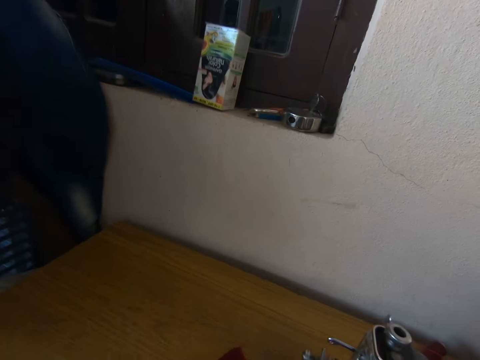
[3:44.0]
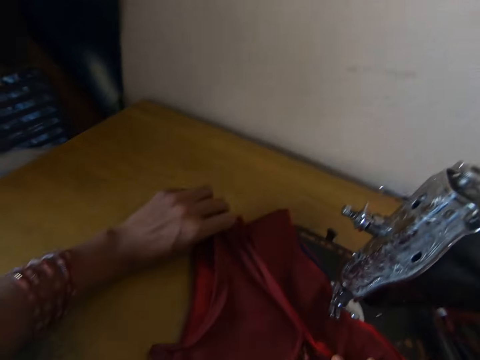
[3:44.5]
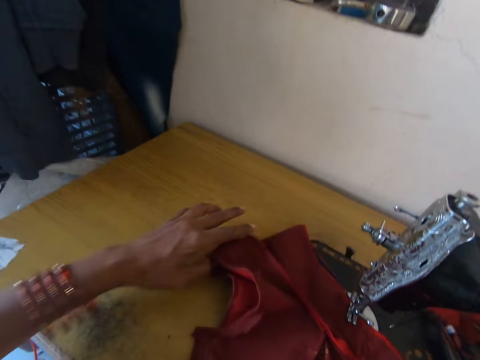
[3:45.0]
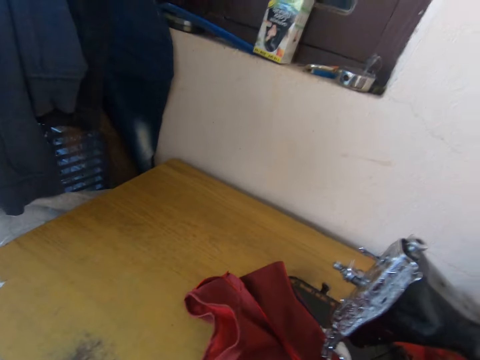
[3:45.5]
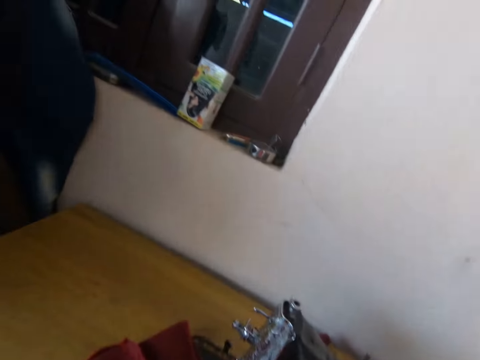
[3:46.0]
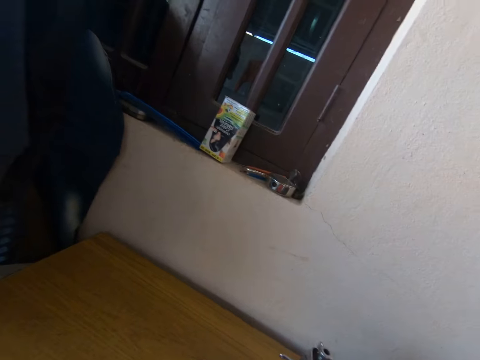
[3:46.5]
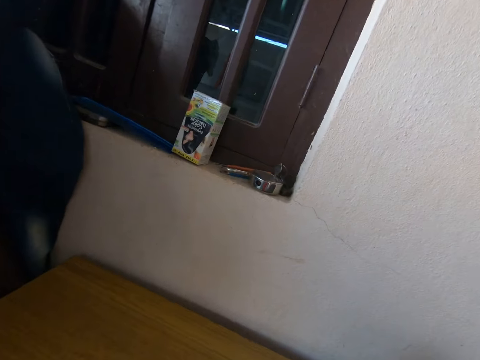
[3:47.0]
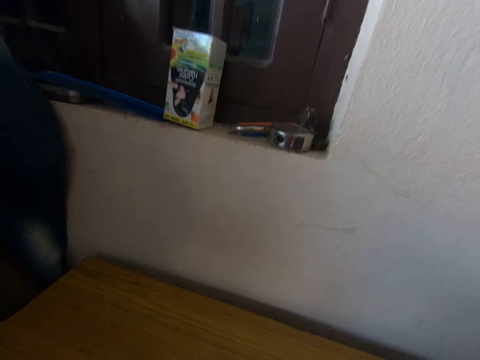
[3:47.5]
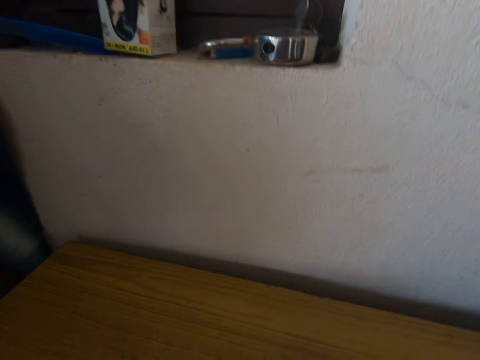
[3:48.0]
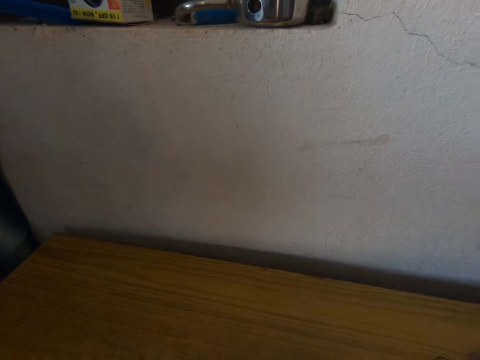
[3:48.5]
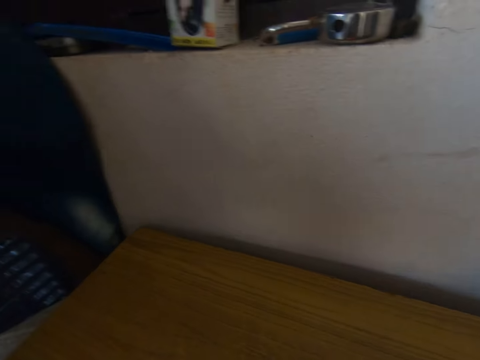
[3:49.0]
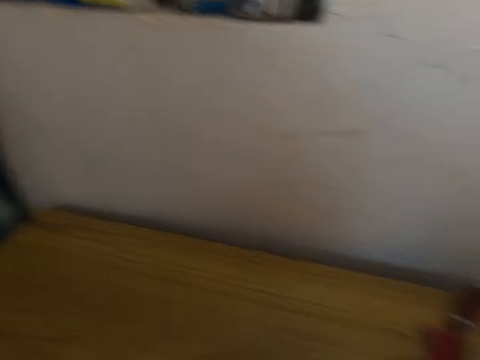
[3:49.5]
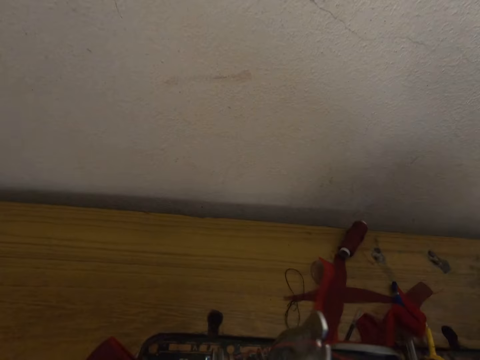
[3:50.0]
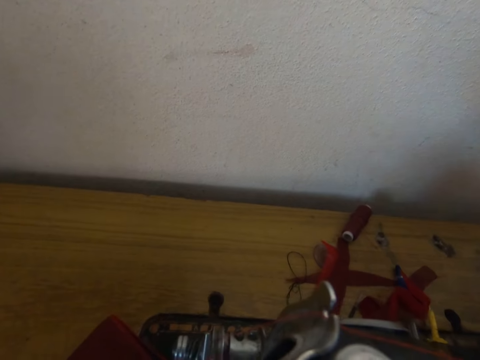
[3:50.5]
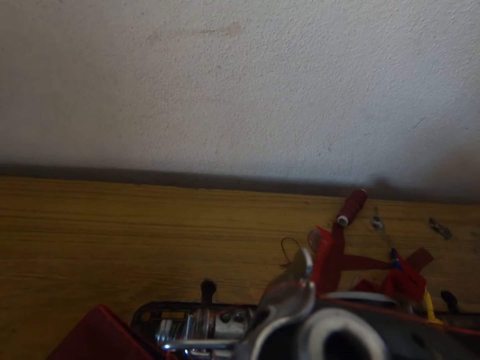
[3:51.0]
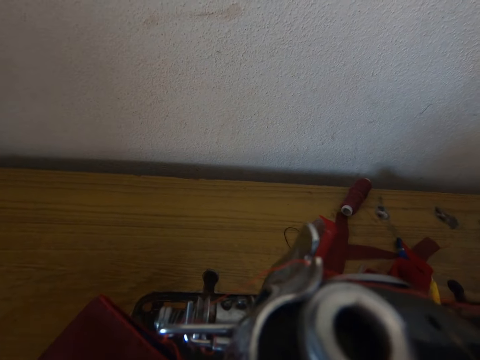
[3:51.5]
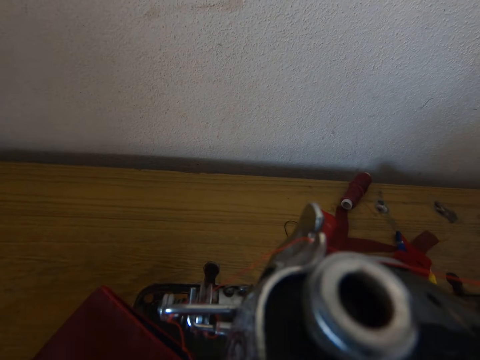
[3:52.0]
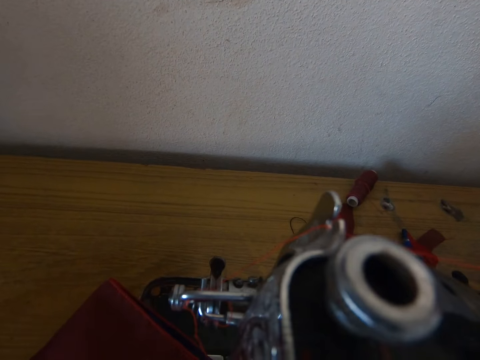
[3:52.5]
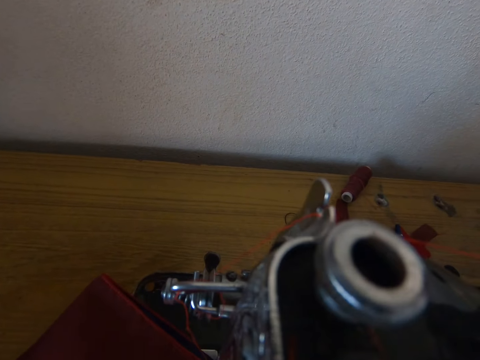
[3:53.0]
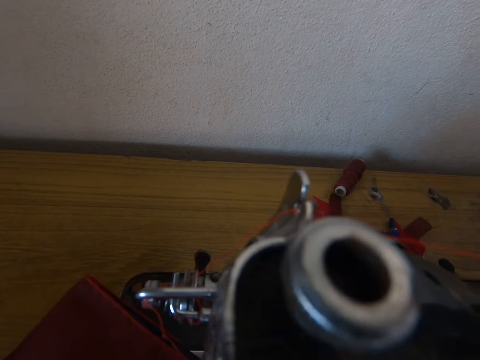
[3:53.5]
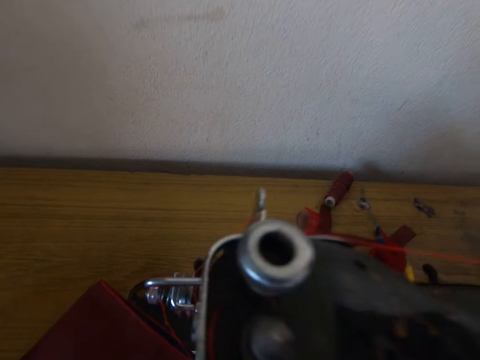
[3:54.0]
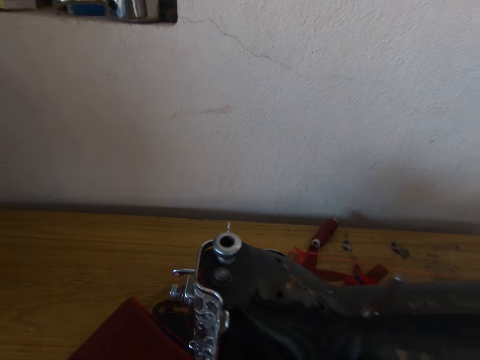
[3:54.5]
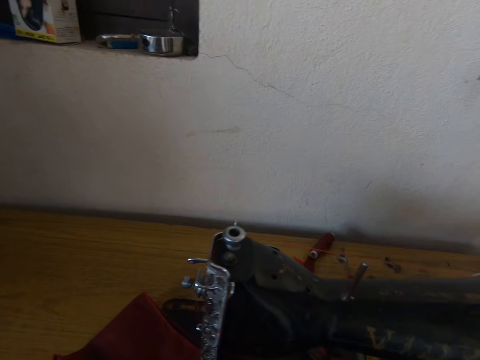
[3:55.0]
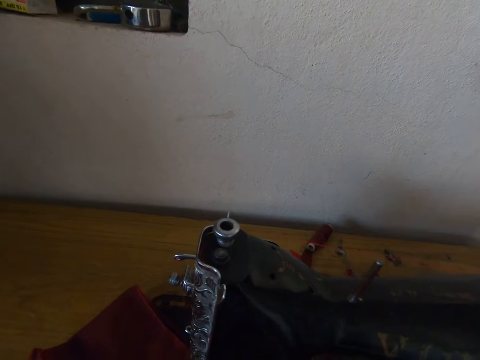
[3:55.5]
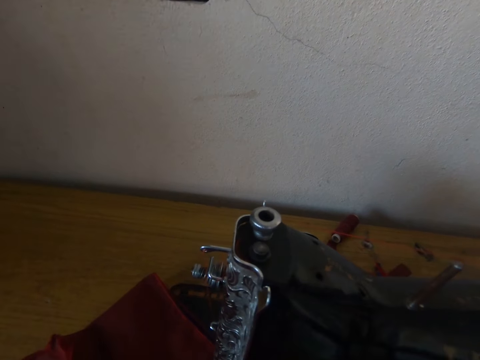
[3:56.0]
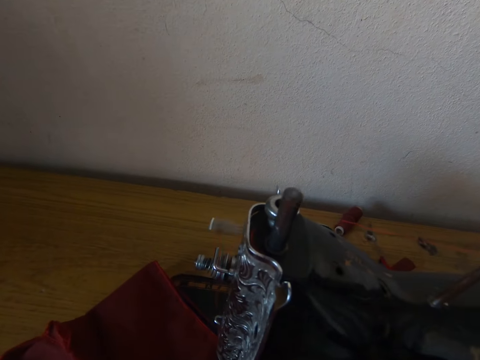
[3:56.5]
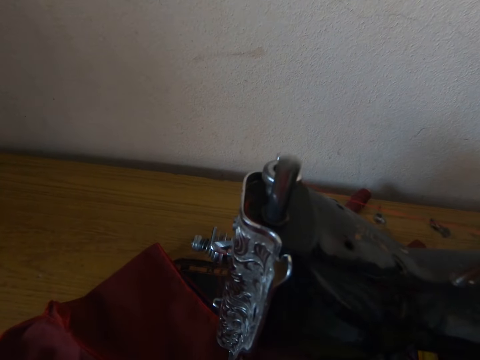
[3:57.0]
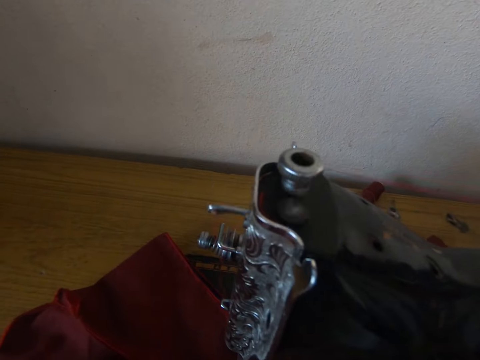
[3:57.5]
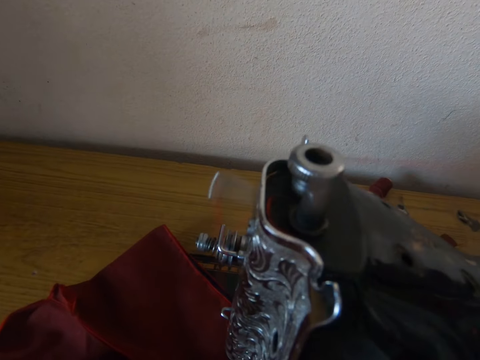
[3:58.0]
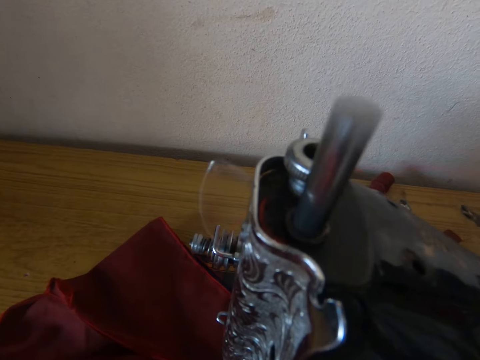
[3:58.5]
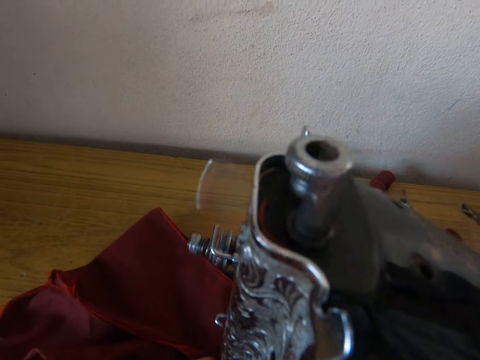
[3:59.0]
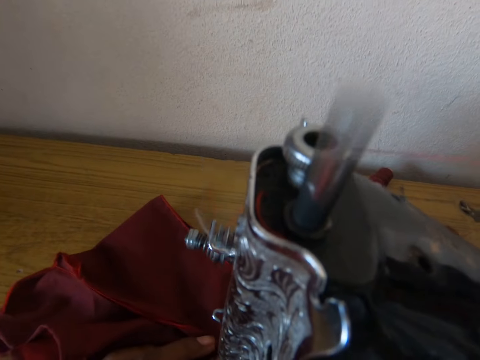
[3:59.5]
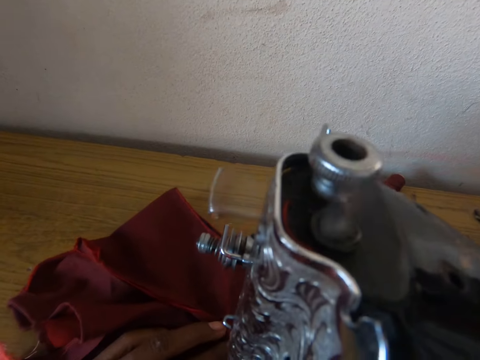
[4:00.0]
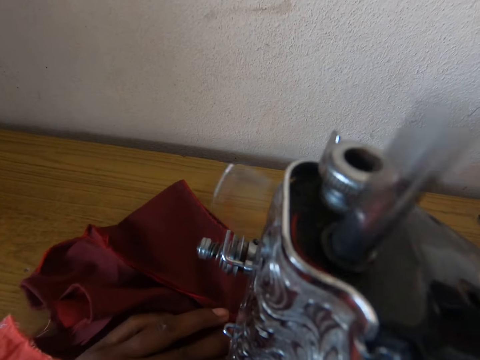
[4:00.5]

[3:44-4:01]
The camera wearer lifts his hand. He holds the cloth. He holds the cloth again. He looks around the table. He sews the cloth.

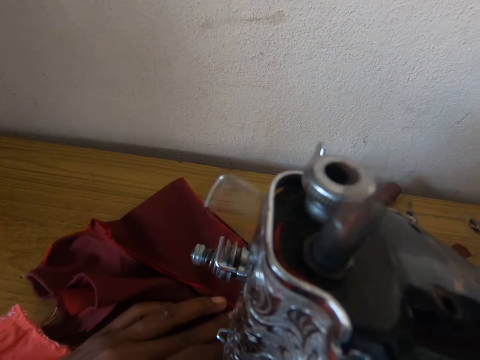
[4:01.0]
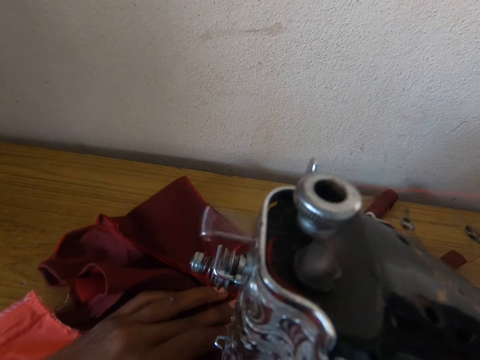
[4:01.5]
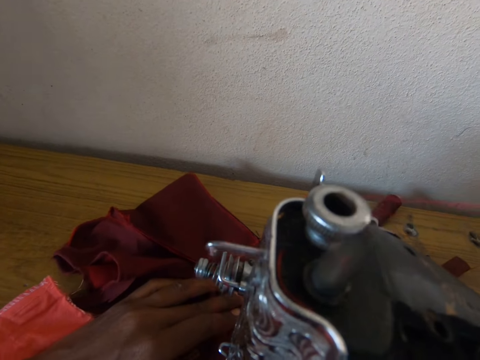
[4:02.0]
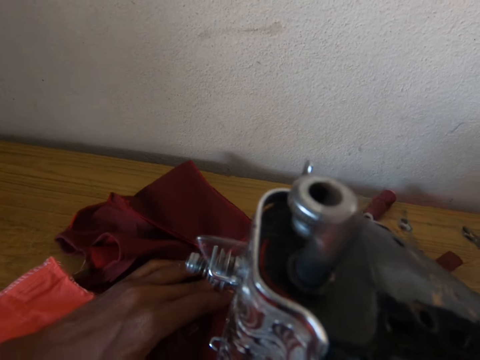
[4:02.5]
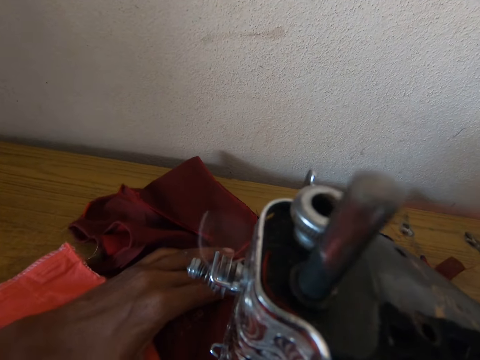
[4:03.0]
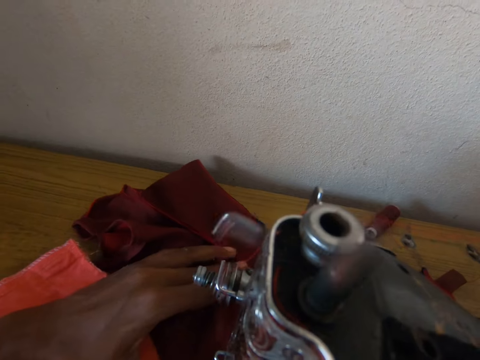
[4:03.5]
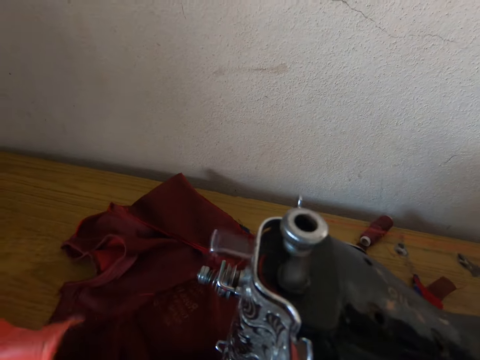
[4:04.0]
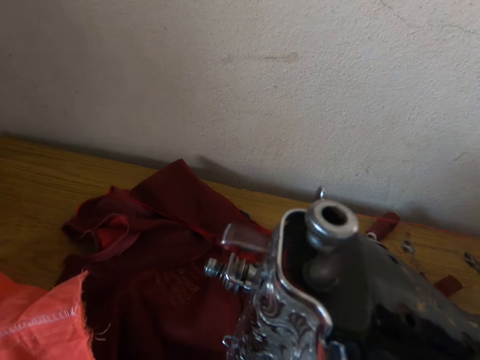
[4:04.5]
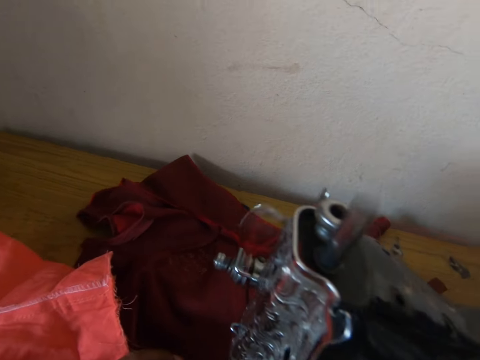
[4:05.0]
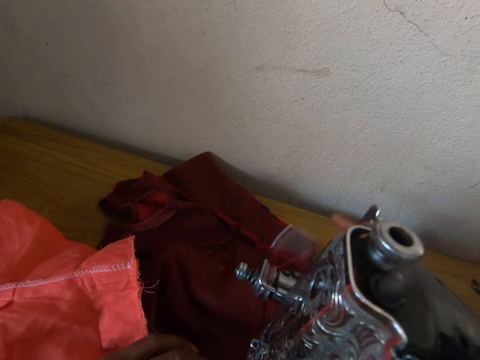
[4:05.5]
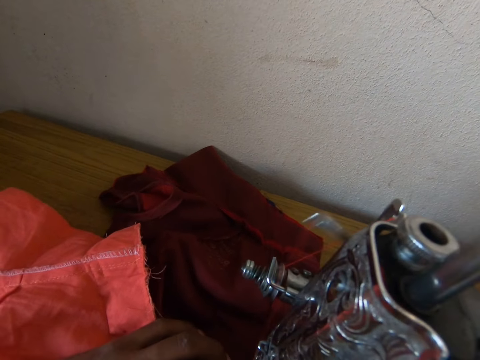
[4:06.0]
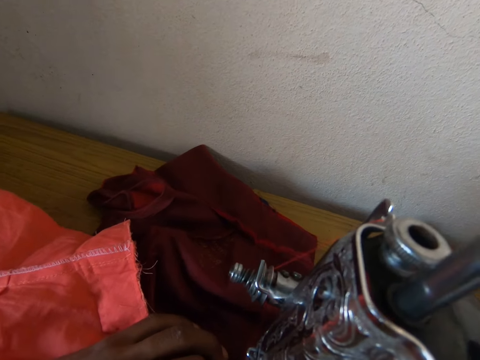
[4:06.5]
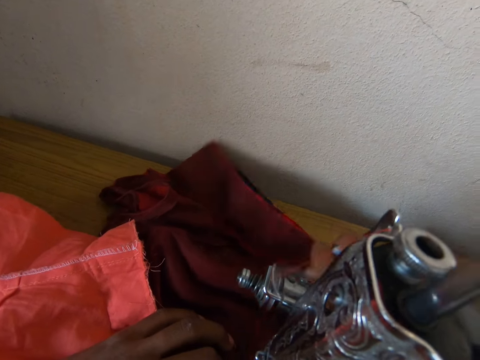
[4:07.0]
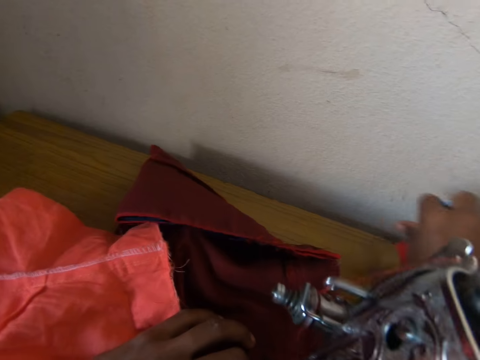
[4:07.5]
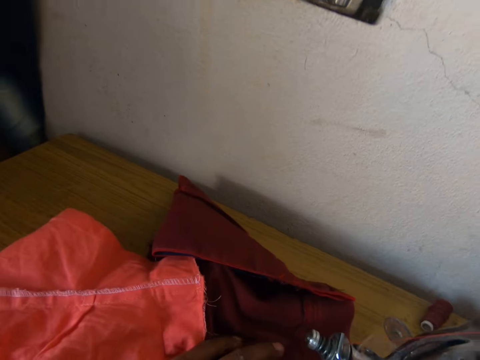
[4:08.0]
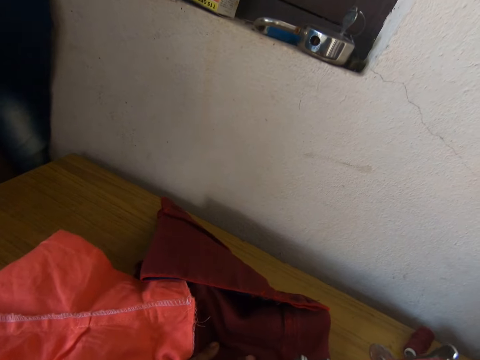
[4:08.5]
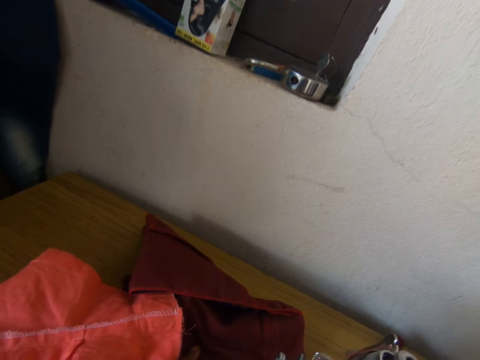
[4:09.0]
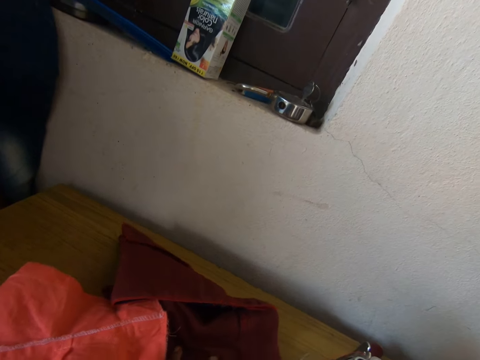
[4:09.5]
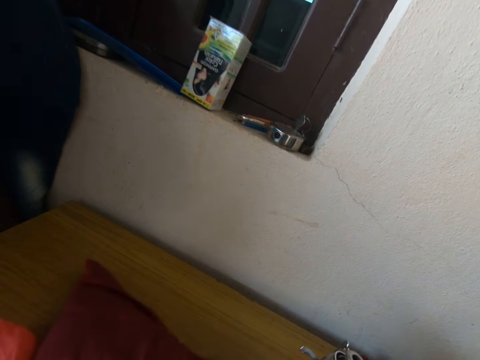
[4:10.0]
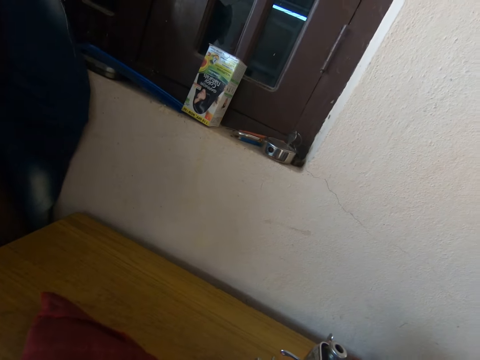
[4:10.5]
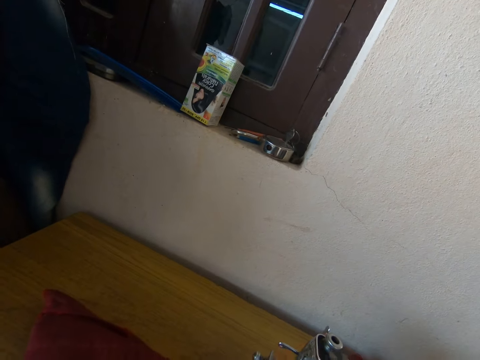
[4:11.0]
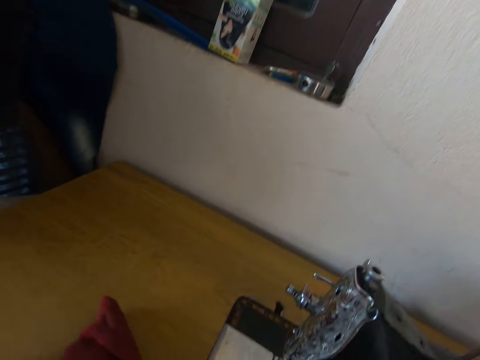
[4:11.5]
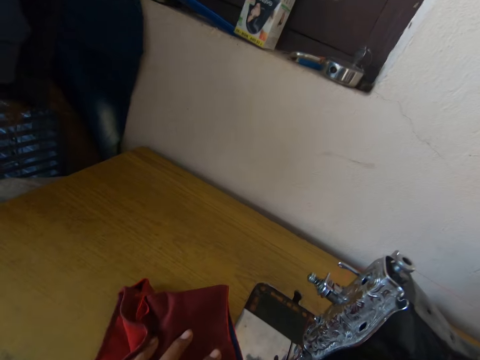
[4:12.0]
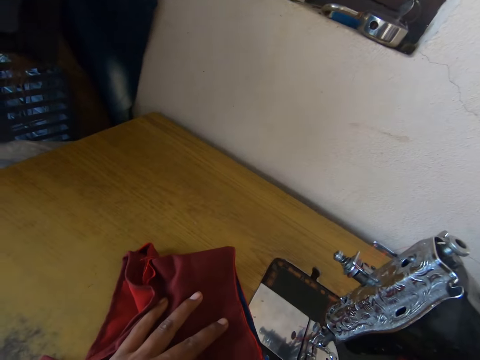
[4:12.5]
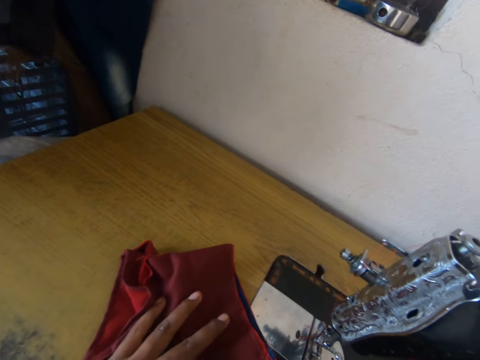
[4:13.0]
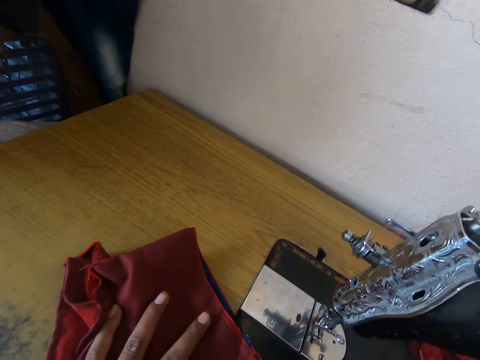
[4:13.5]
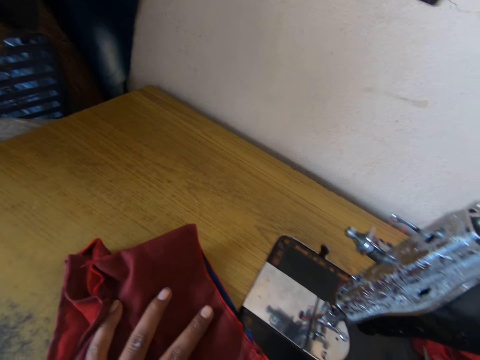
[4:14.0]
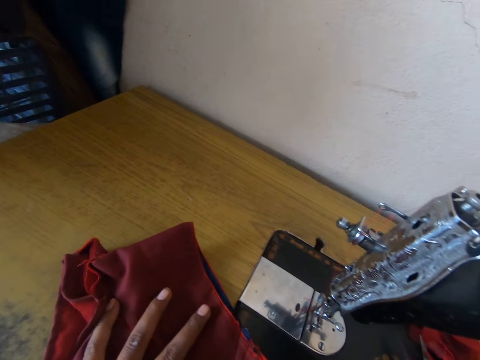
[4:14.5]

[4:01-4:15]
The camera wearer picks up the cloth.
